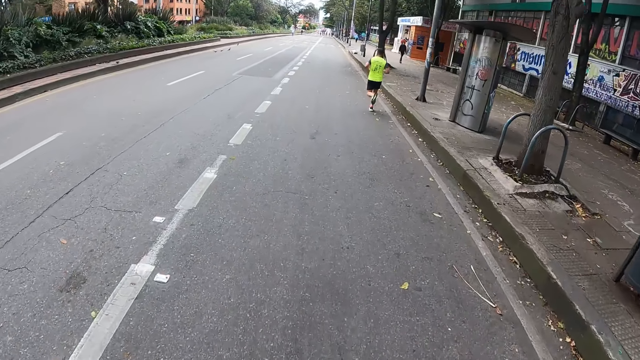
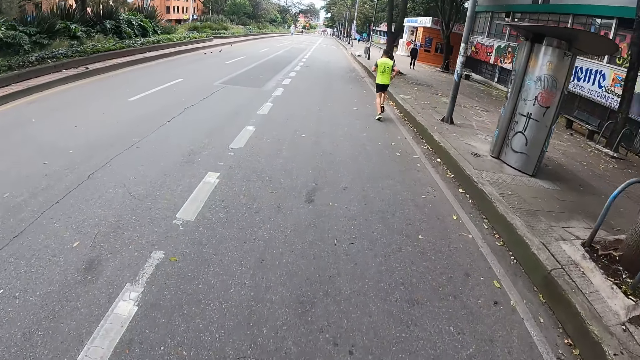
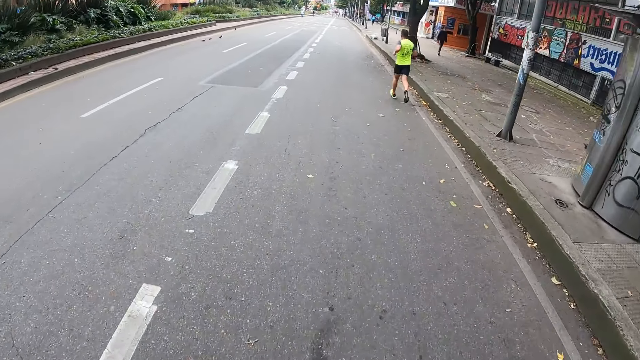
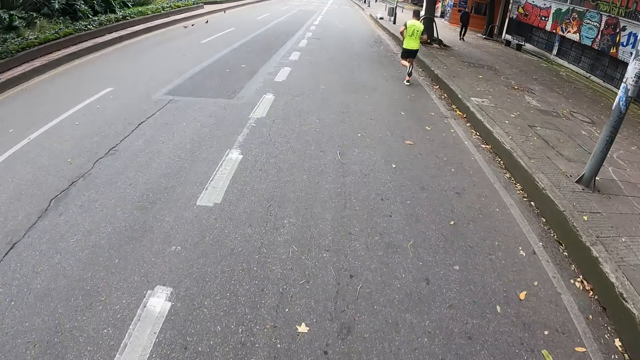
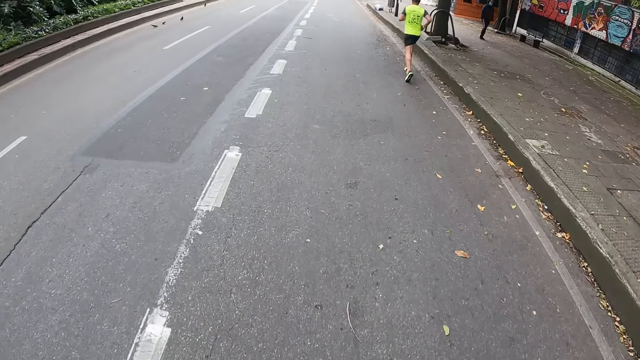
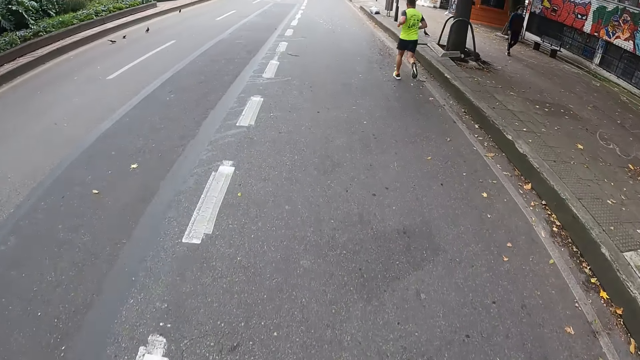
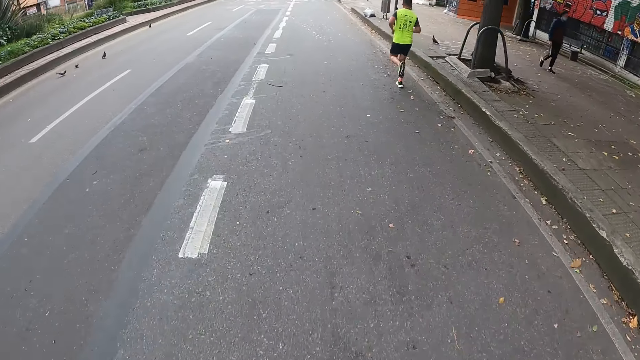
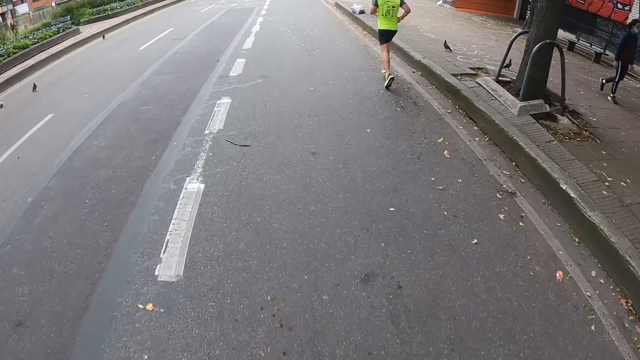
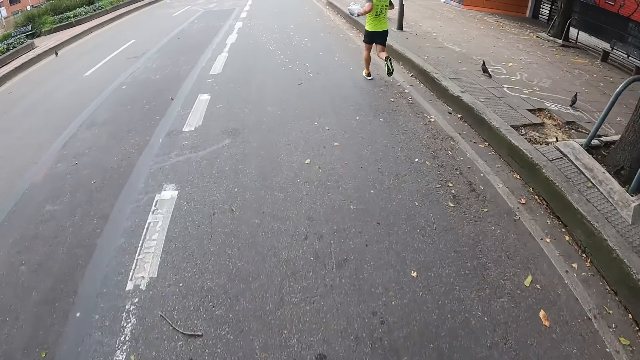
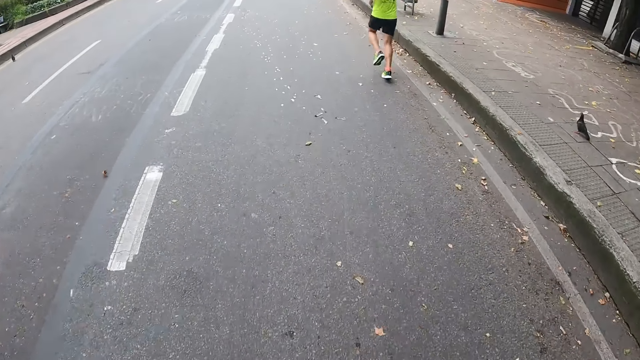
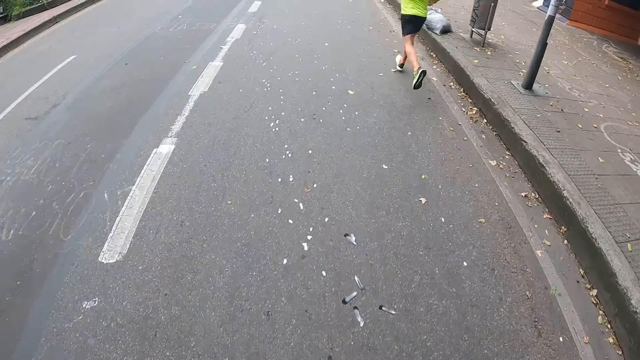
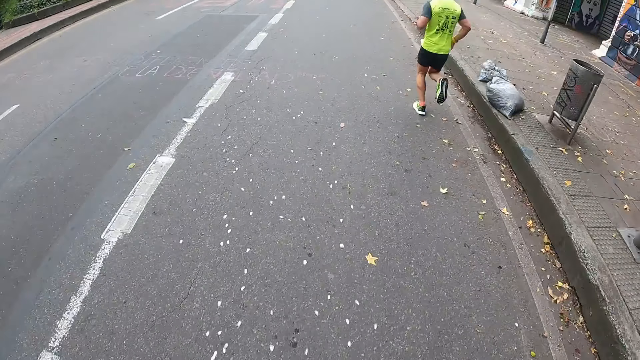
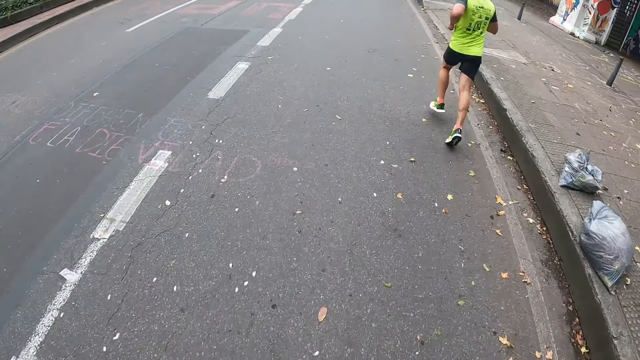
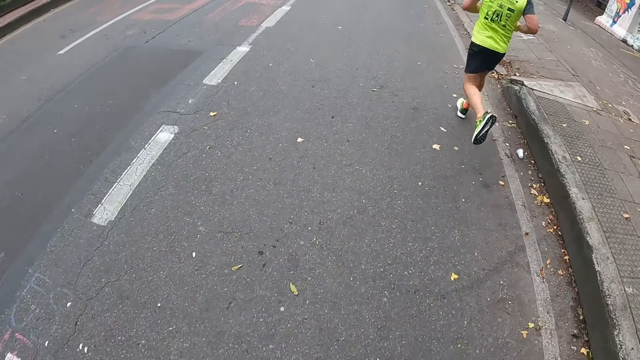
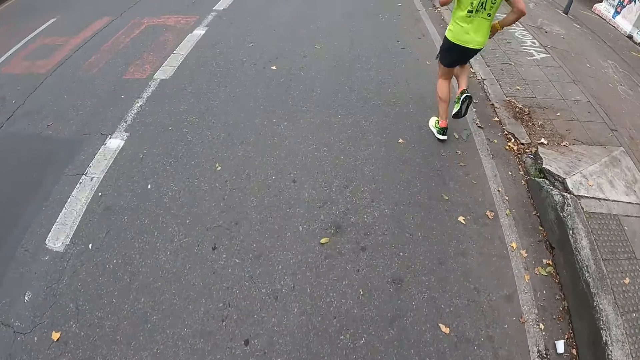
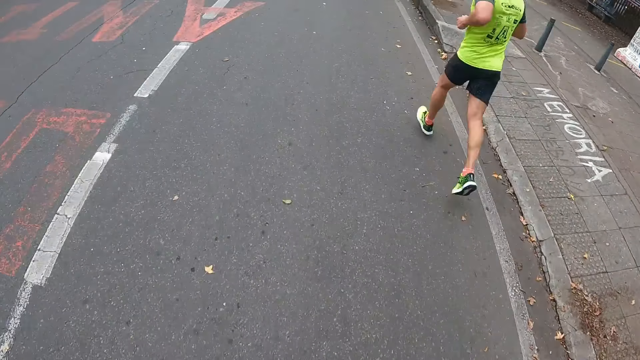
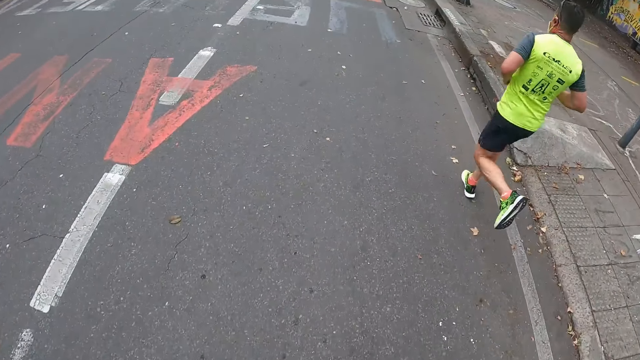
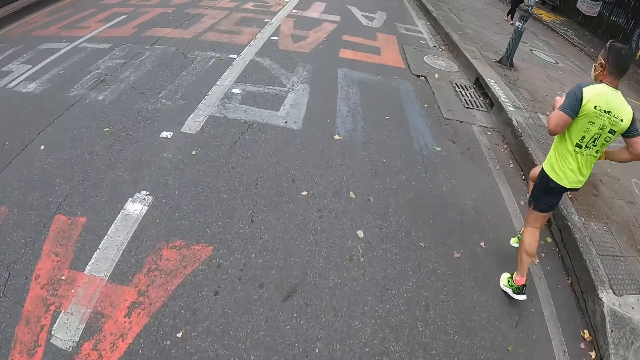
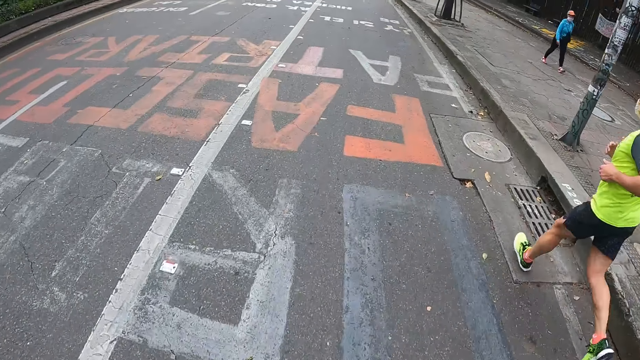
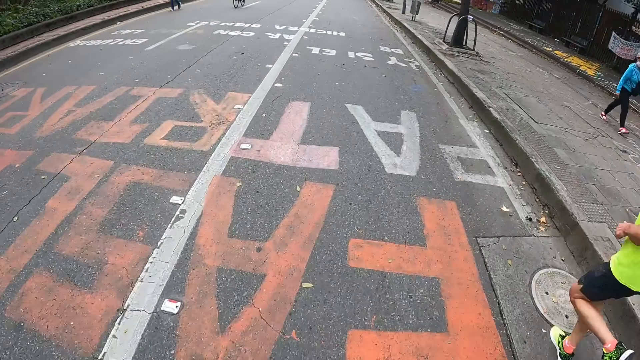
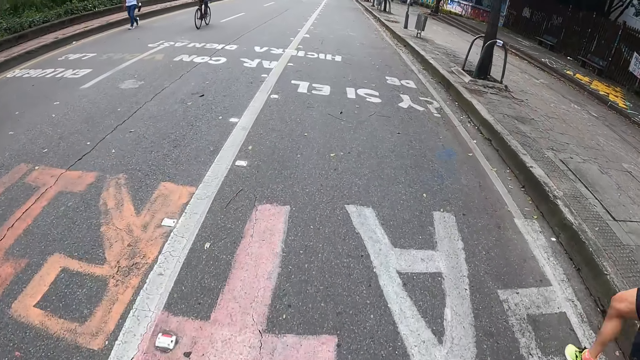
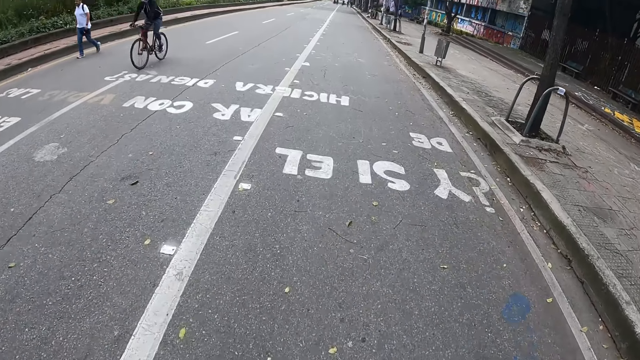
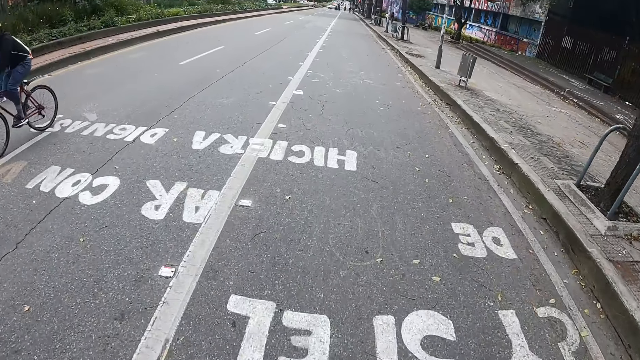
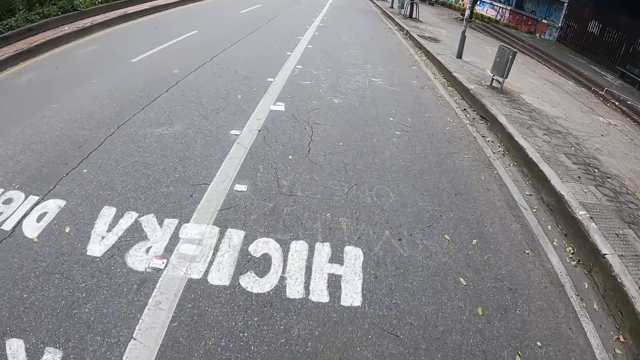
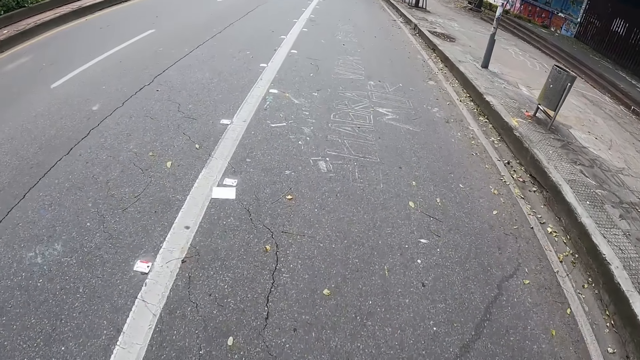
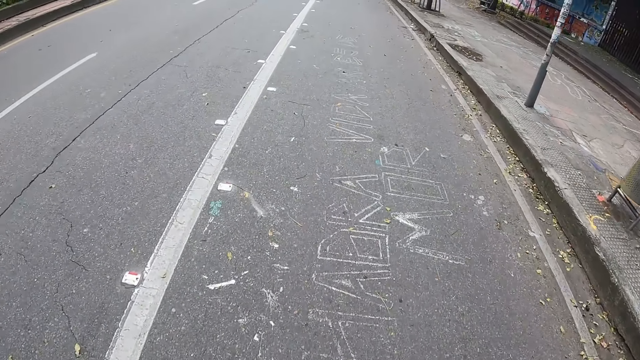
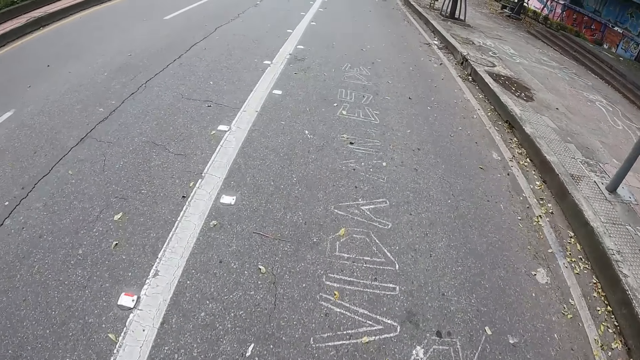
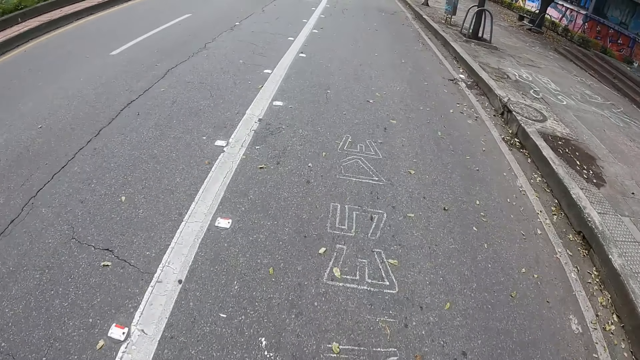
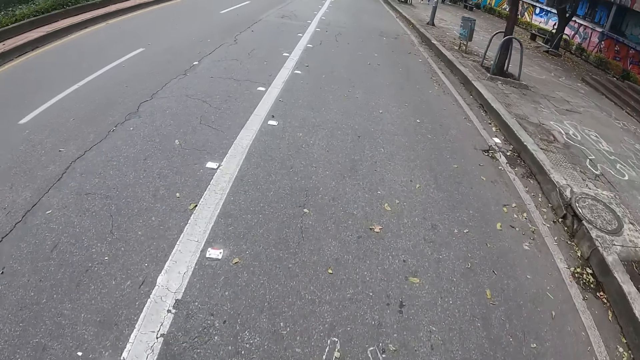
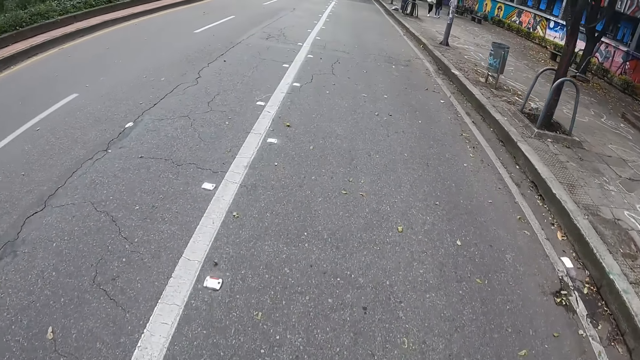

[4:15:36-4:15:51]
The camera wearer skates past a man. A bicycle rides past the camera wearer.

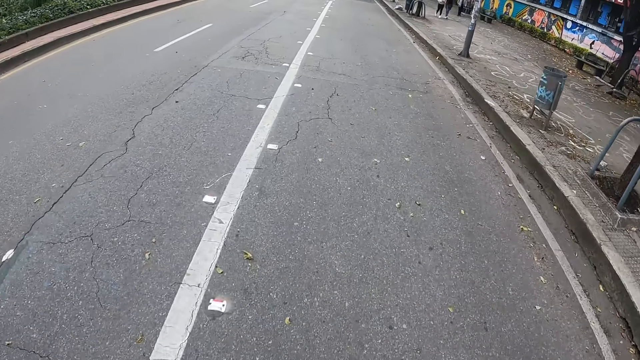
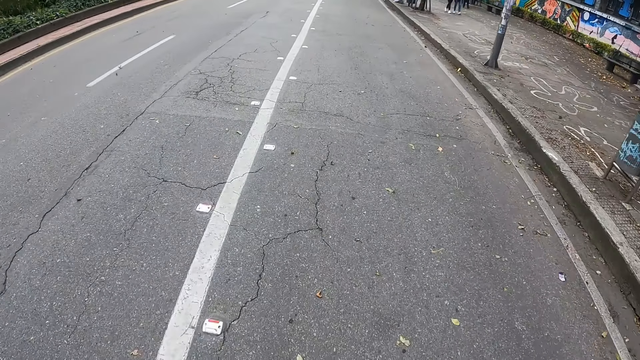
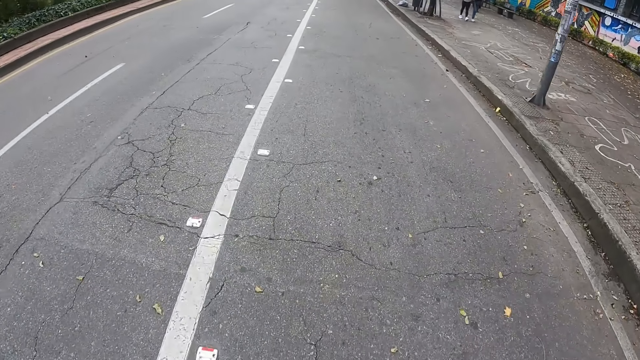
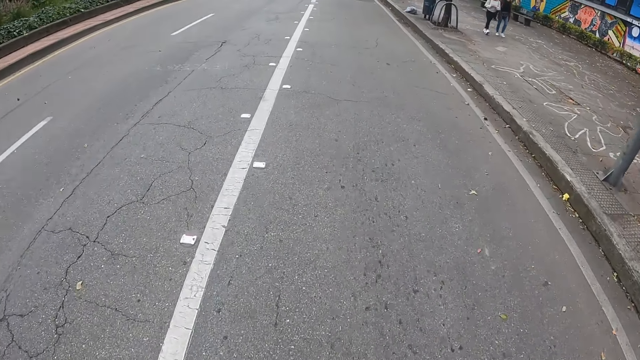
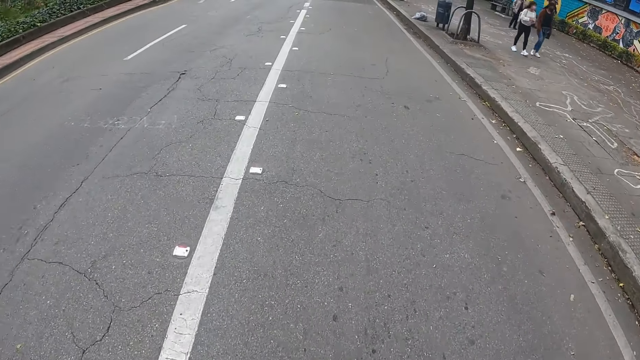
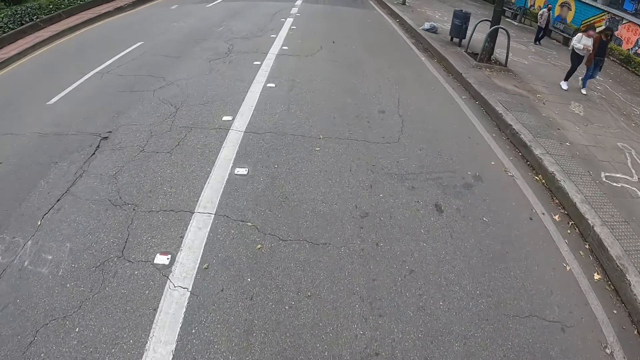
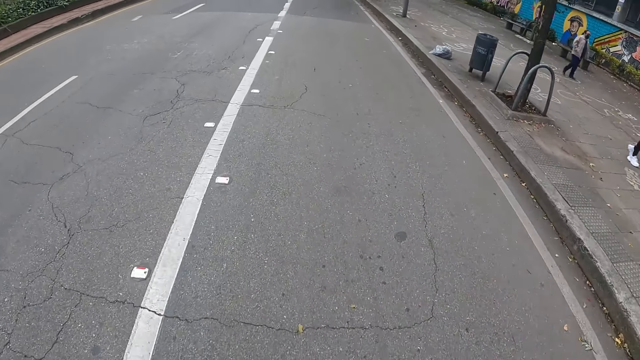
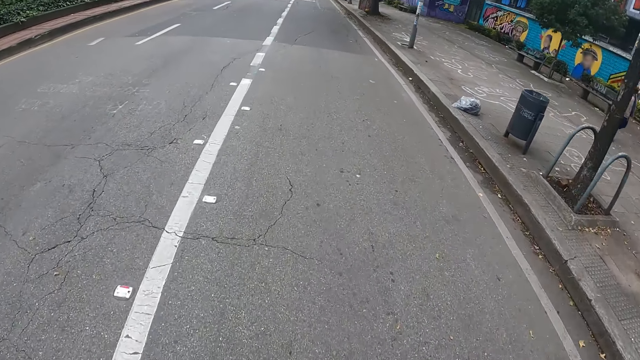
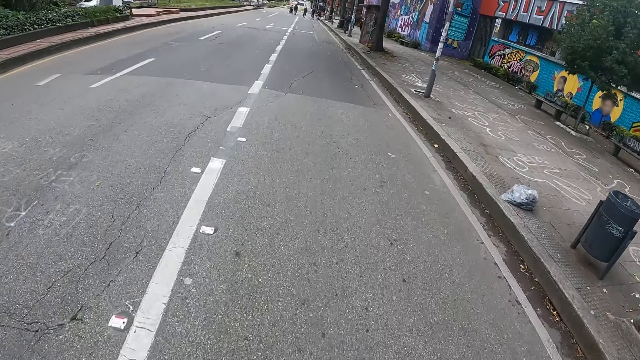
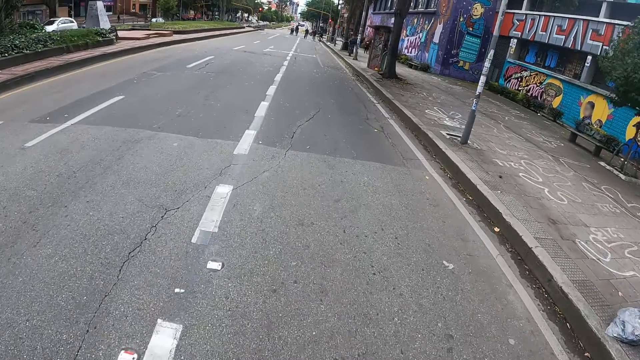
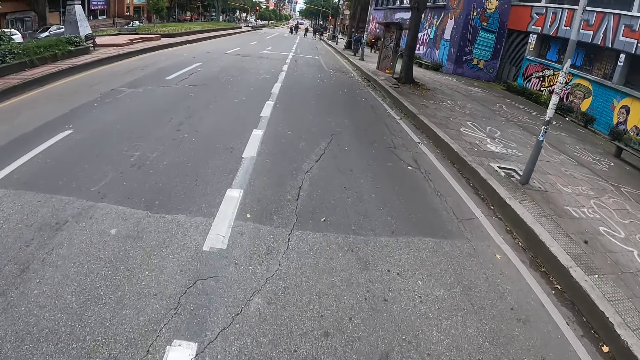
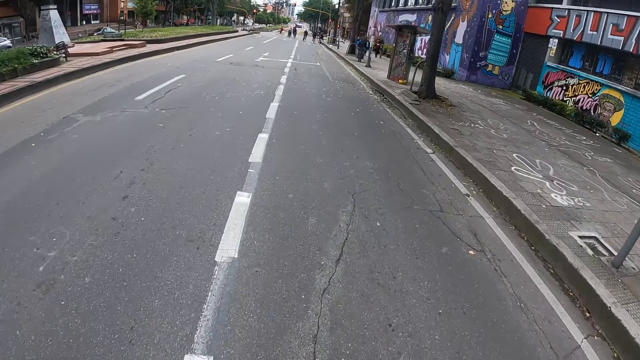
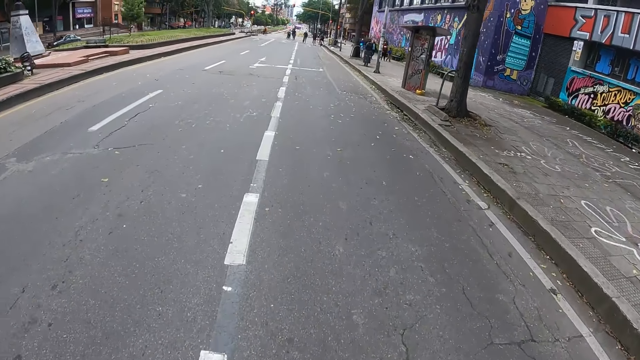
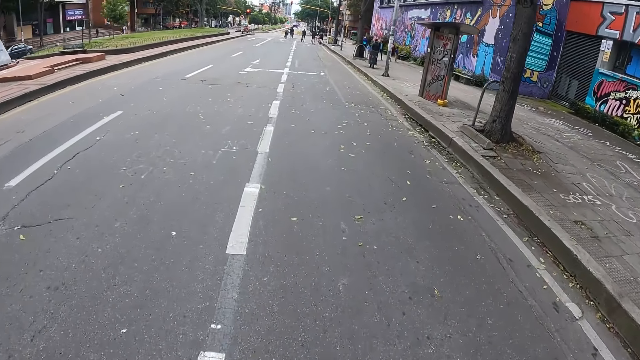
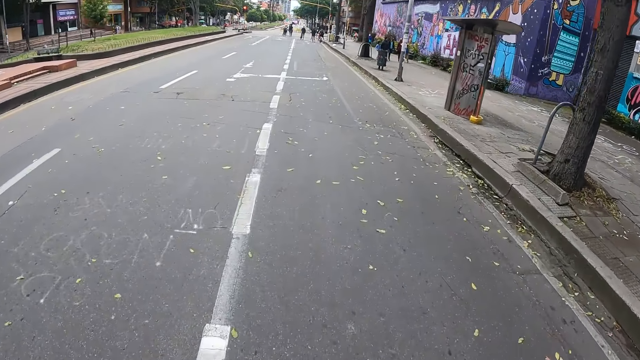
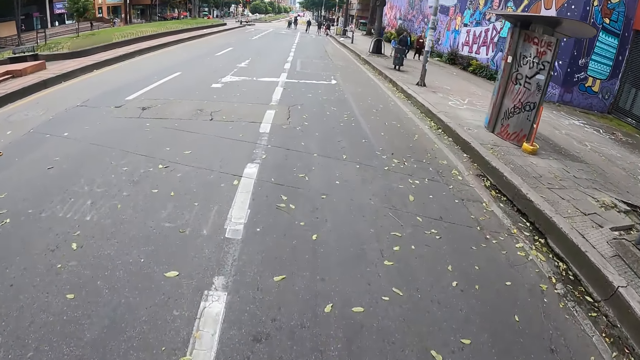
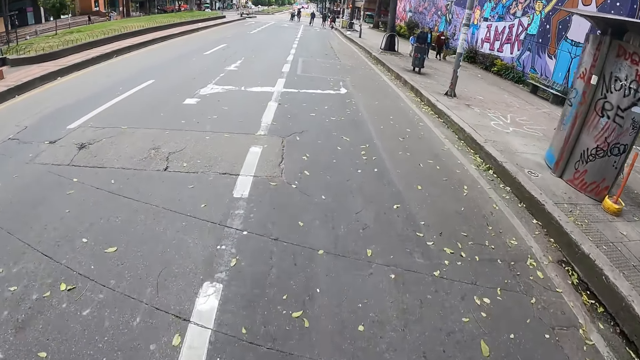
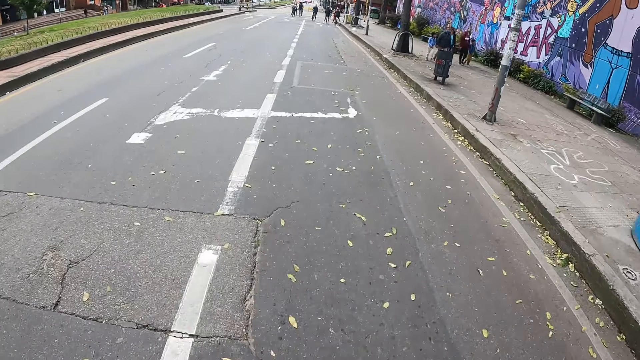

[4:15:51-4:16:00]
A white car drives past the camera wearer. A black car drives past the camera wearer. A black car drives past the camera wearer again.
